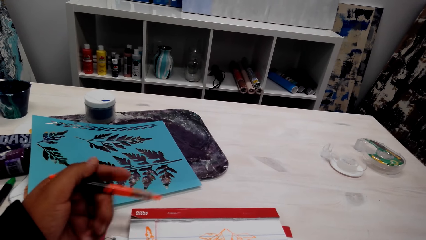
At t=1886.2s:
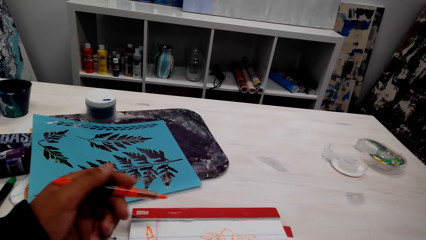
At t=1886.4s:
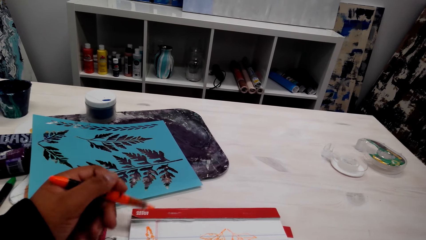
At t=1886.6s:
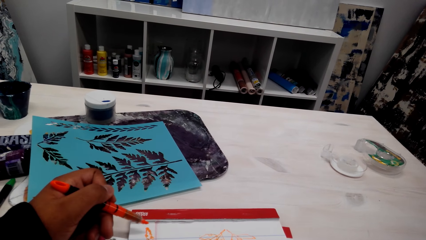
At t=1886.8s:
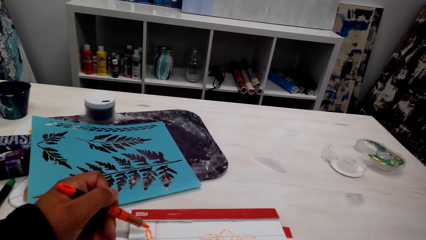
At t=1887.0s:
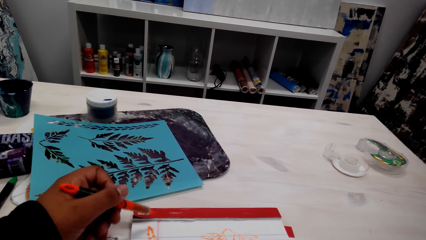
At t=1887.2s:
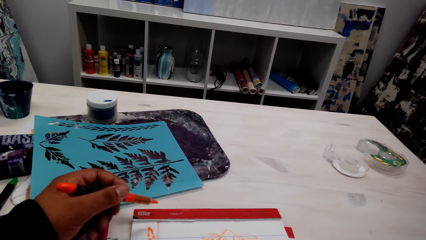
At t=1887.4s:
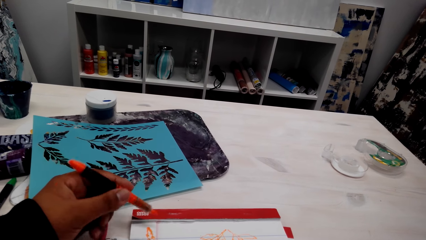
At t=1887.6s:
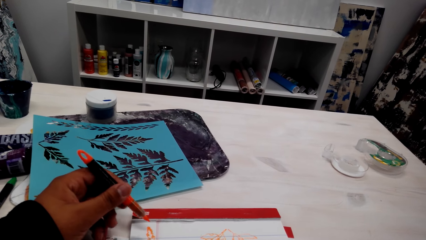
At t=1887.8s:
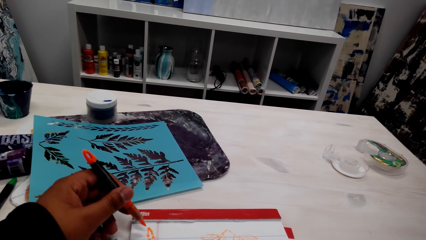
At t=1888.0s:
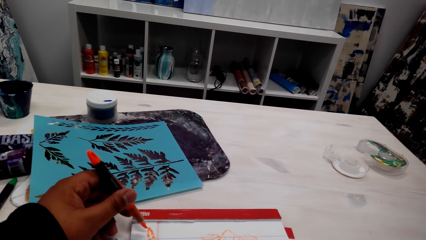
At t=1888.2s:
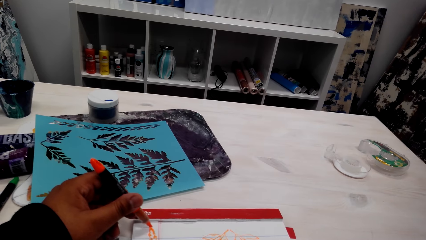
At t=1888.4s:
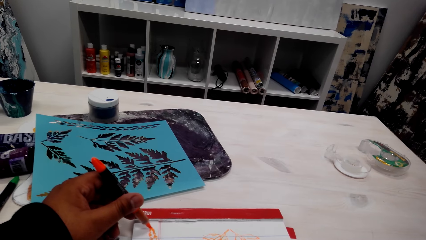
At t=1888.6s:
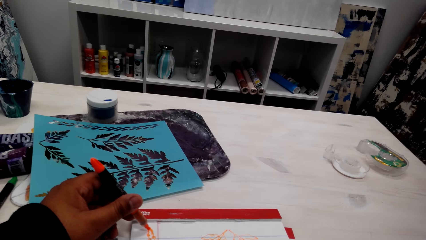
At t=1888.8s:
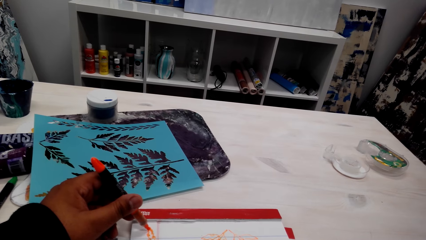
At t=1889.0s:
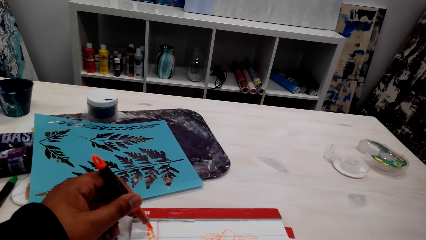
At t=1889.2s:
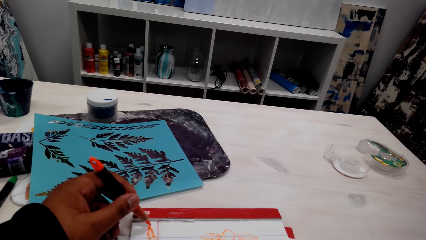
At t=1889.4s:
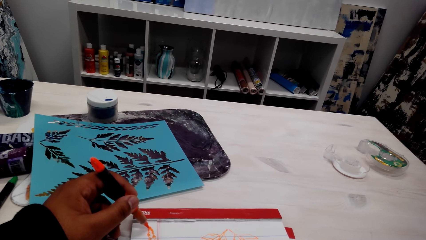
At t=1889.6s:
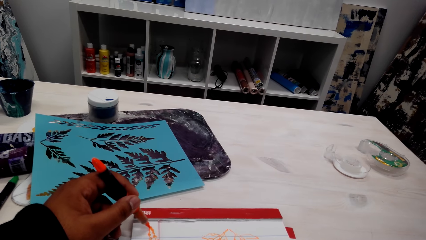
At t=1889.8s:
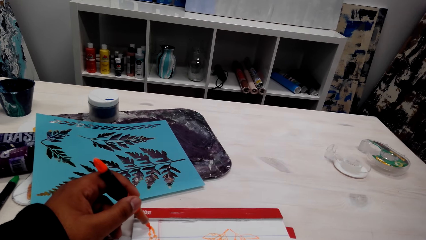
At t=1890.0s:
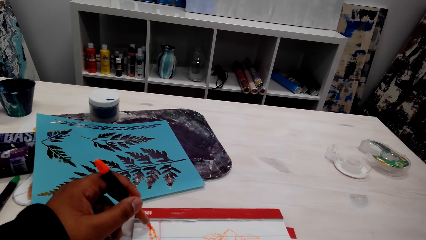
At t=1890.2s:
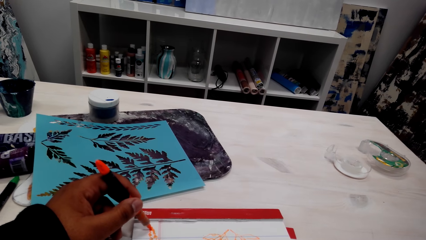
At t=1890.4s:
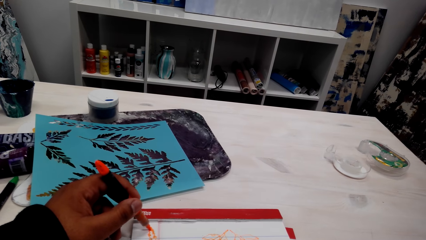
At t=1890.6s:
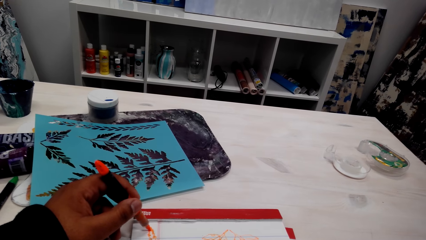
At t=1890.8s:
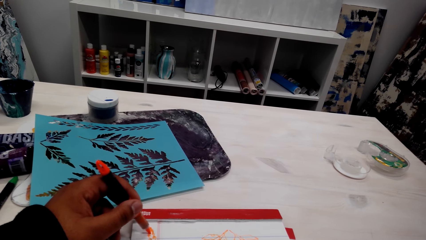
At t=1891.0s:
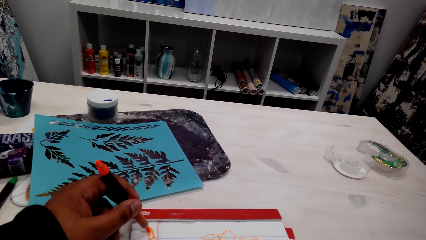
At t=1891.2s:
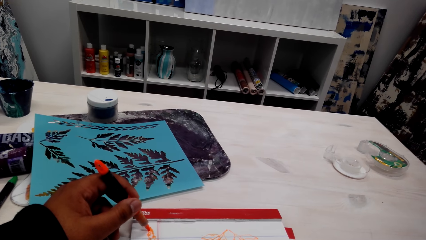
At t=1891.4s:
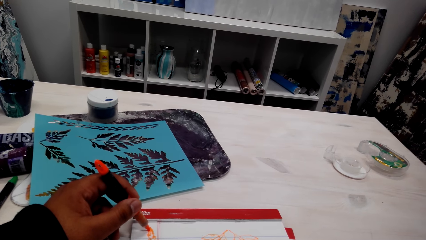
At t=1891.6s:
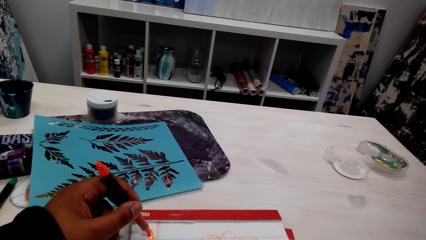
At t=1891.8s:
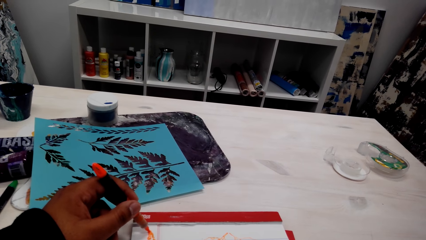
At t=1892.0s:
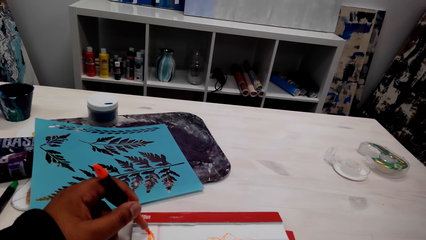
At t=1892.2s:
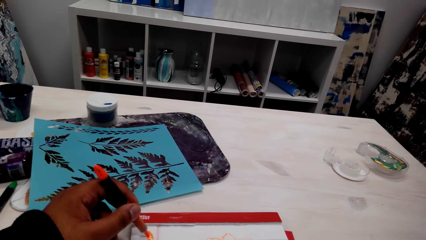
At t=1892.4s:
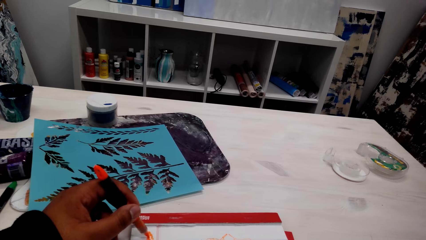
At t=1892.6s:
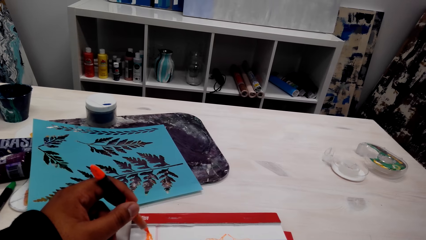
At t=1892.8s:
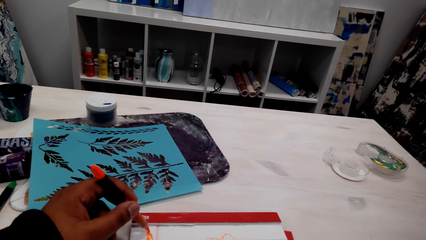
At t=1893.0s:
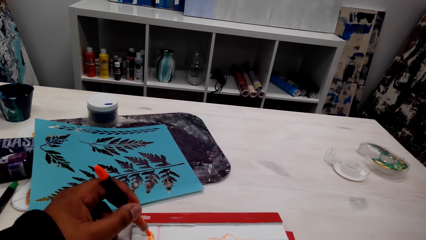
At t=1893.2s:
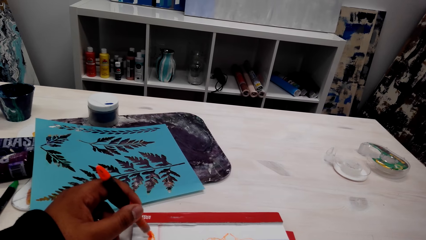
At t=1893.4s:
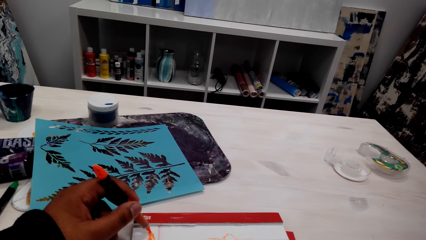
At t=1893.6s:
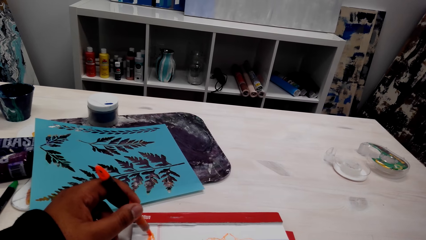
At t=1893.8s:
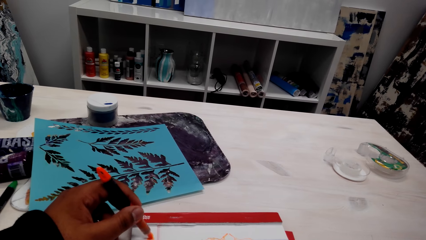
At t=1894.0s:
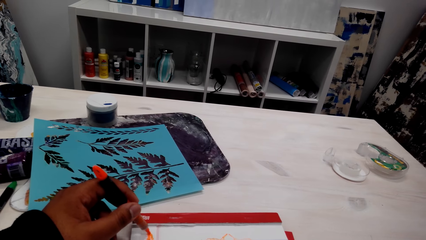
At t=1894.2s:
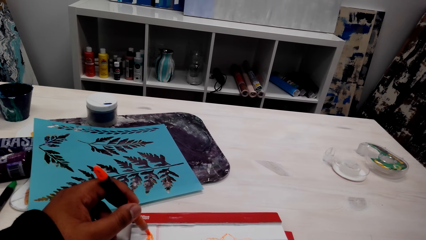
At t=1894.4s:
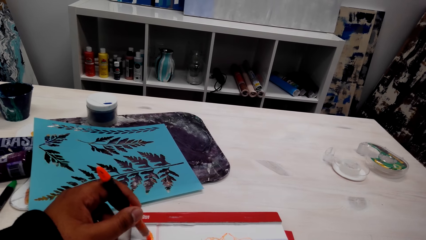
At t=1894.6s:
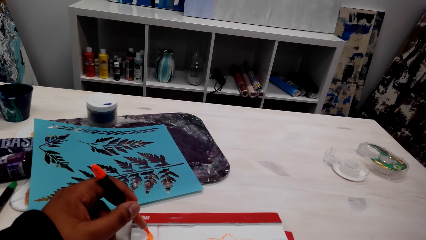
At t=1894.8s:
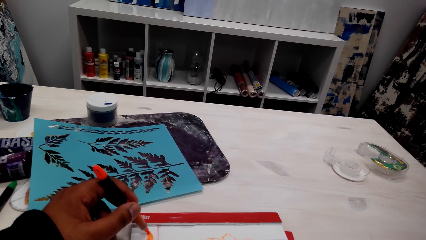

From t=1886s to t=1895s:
The camera wearer colors the picture. They draw on the paper.

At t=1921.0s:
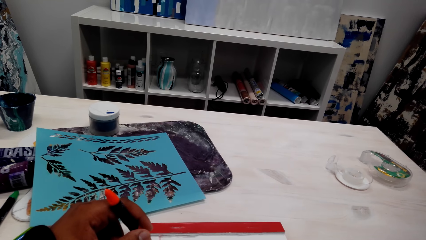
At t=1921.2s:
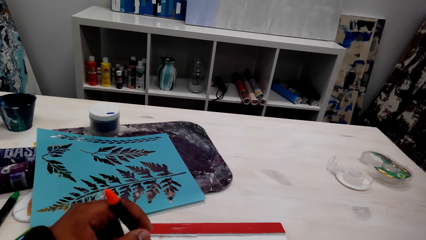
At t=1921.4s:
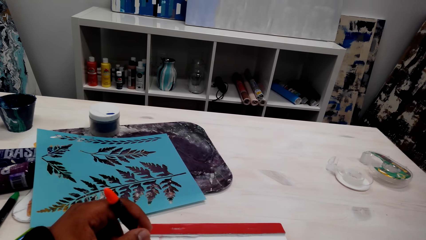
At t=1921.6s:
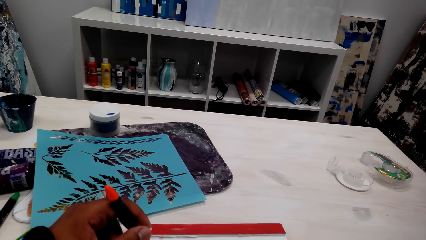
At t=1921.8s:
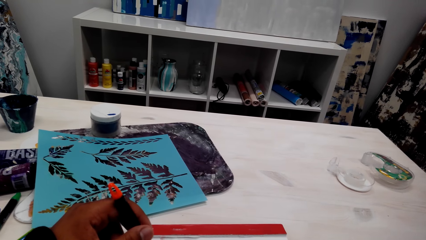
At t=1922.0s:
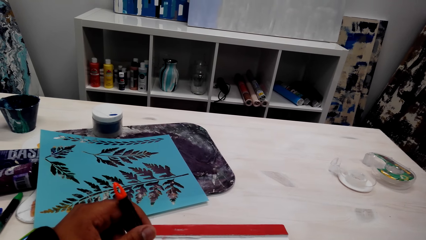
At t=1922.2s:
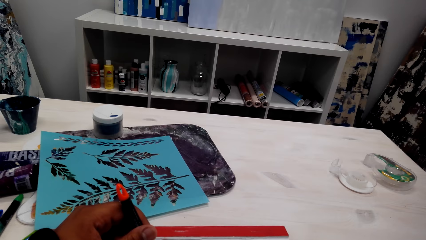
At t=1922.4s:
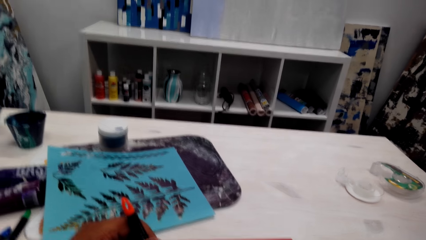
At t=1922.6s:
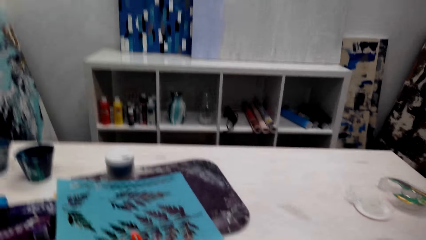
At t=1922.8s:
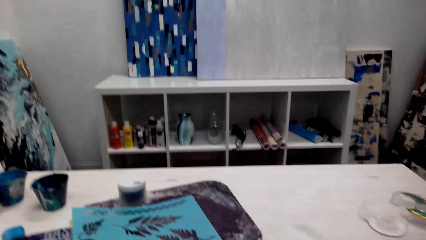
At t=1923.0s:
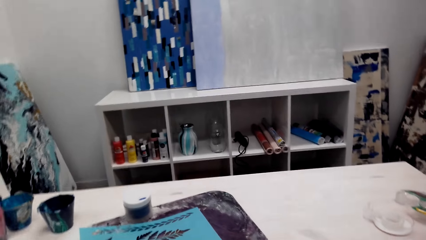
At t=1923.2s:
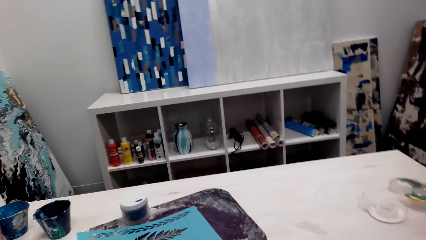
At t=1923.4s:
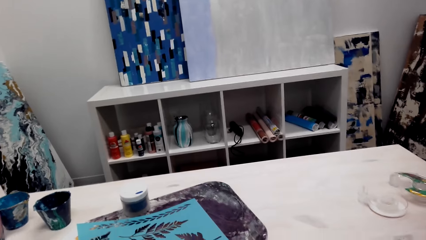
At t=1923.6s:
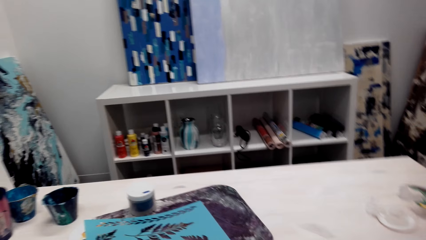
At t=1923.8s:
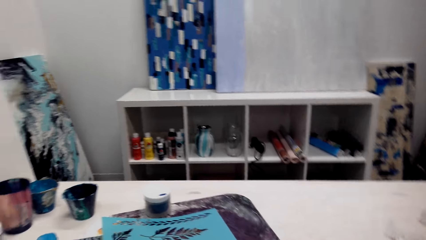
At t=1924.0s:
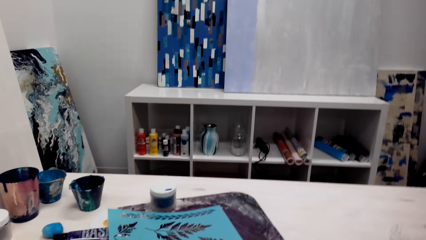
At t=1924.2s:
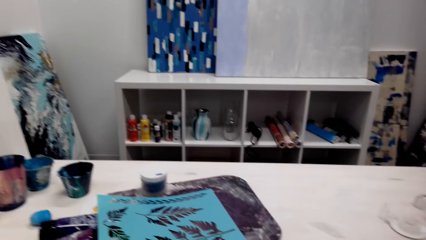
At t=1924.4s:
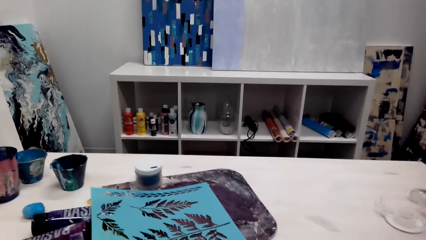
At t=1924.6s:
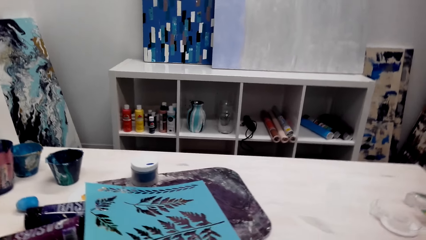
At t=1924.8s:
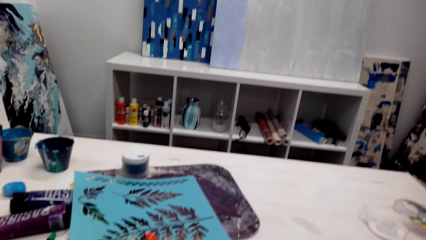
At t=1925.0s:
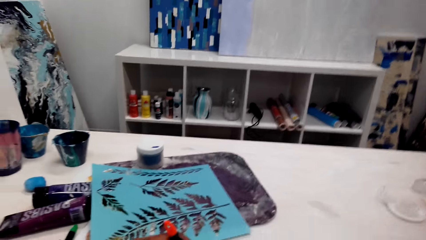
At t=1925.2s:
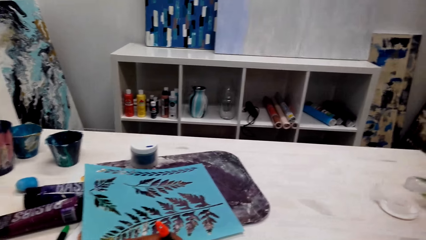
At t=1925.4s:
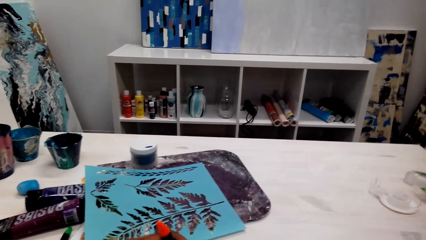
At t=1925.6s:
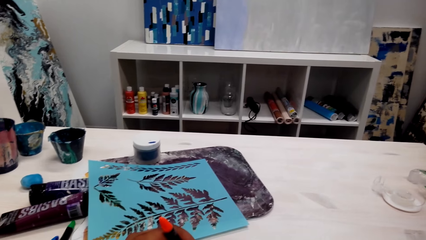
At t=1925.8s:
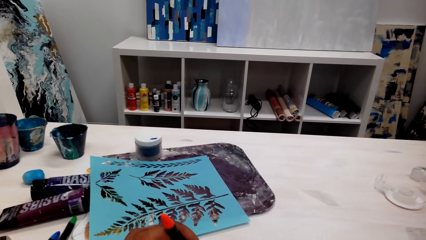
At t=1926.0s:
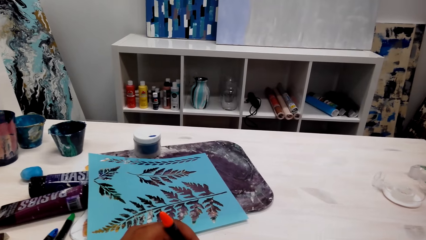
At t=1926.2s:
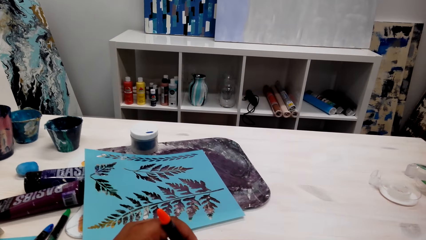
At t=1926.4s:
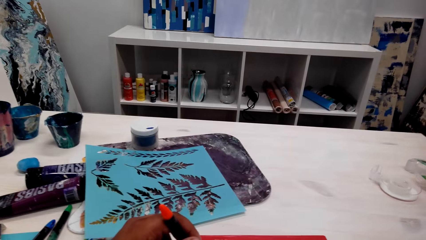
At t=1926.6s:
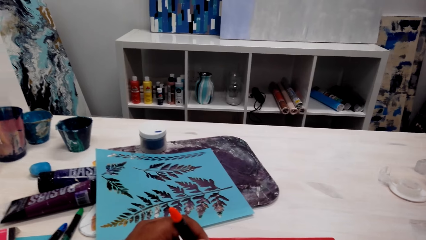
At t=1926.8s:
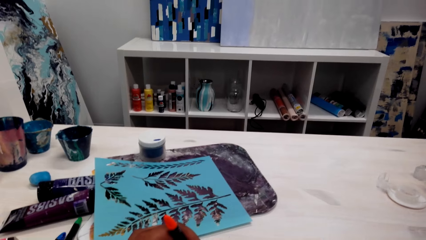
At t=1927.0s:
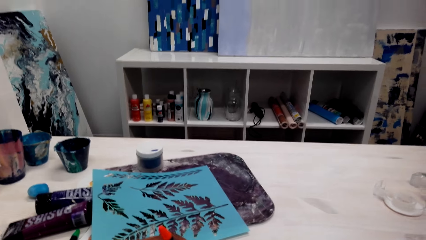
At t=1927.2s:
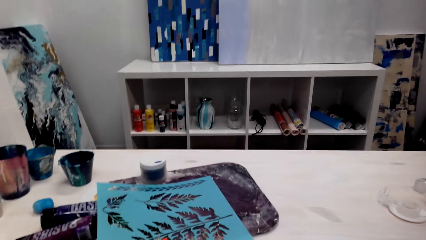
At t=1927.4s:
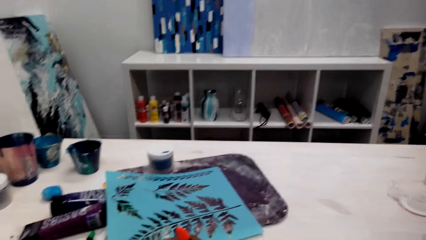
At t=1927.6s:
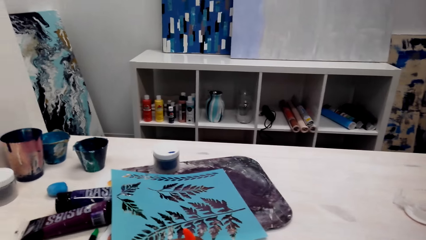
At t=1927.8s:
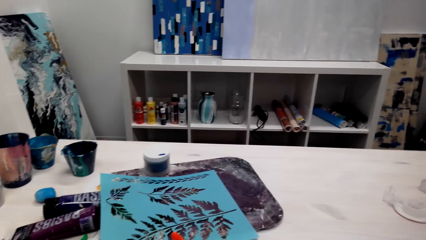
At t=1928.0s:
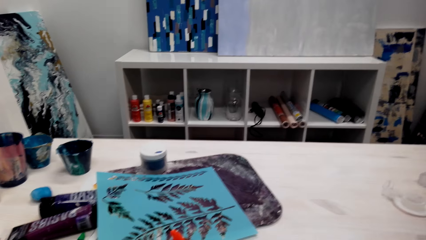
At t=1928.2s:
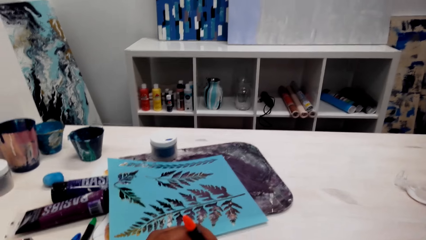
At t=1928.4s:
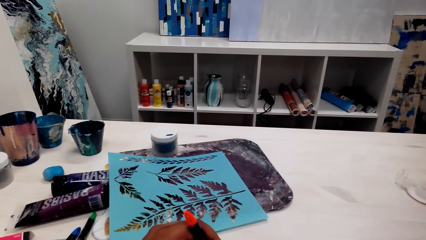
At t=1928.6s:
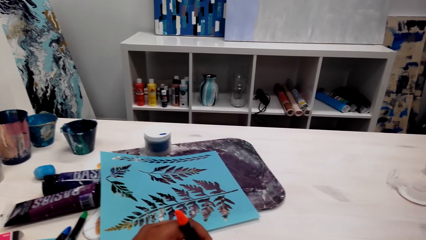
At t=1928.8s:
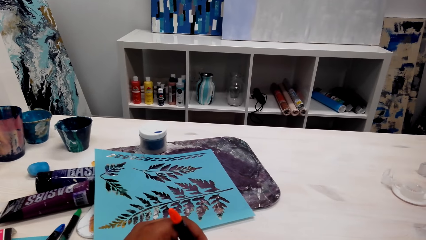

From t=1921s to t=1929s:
The camera wearer looks at the paintings.
